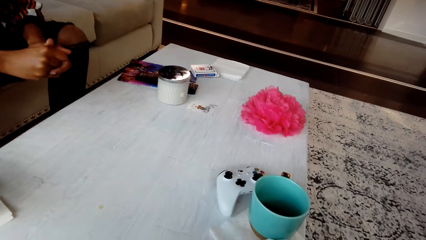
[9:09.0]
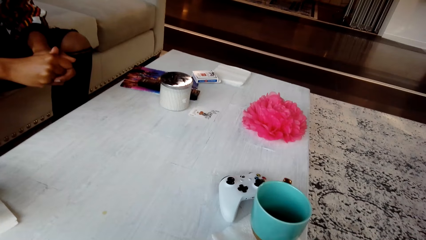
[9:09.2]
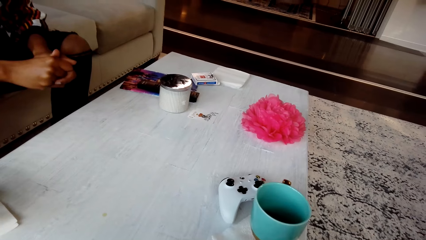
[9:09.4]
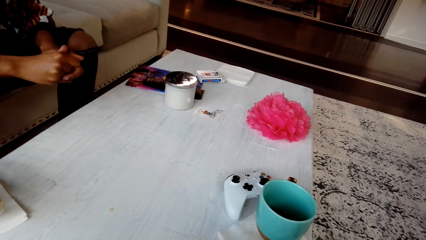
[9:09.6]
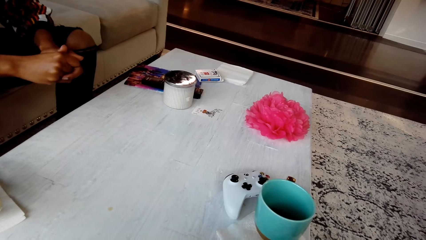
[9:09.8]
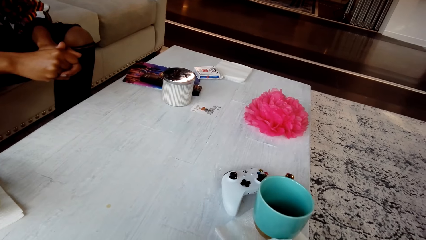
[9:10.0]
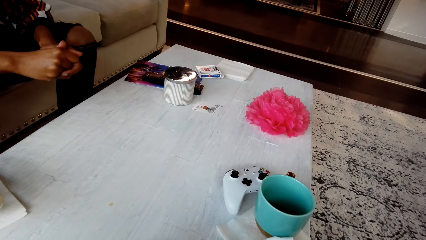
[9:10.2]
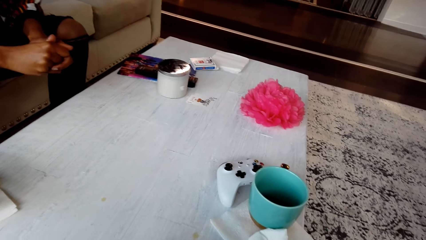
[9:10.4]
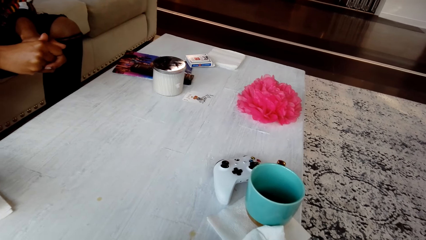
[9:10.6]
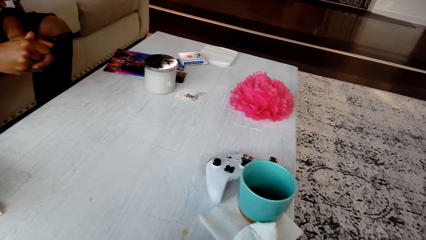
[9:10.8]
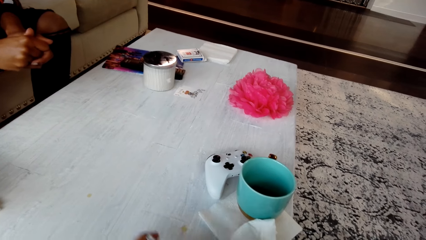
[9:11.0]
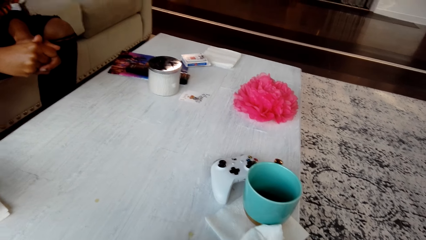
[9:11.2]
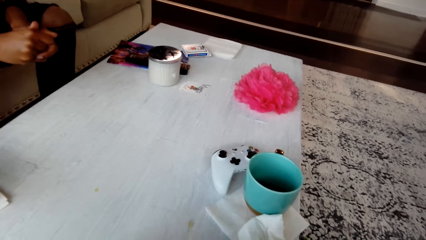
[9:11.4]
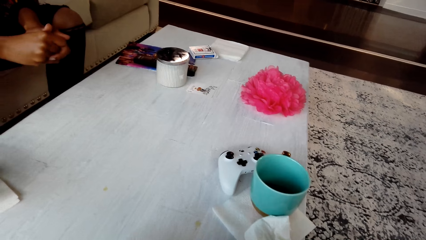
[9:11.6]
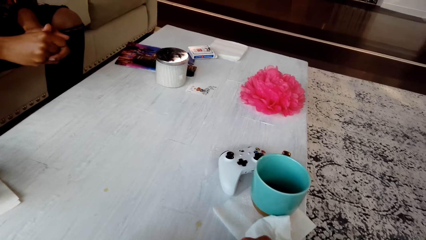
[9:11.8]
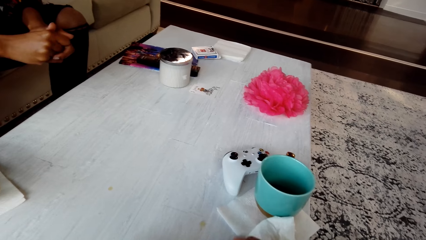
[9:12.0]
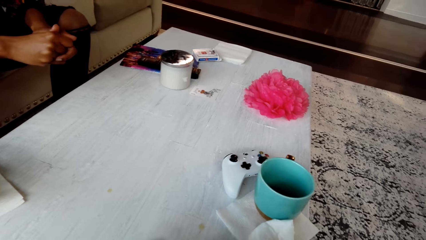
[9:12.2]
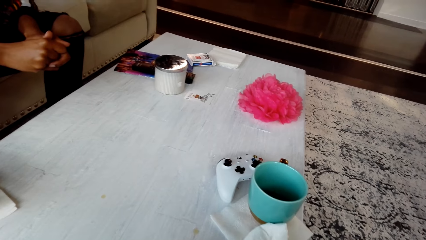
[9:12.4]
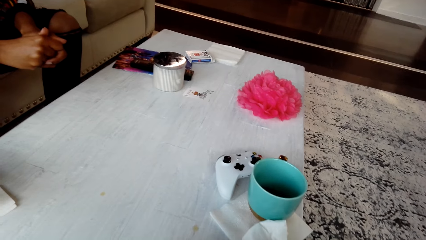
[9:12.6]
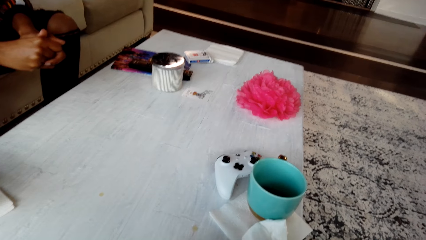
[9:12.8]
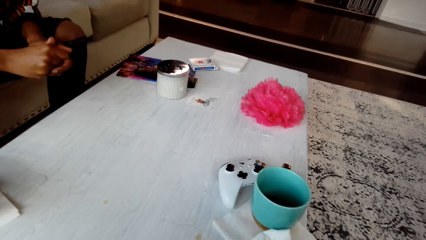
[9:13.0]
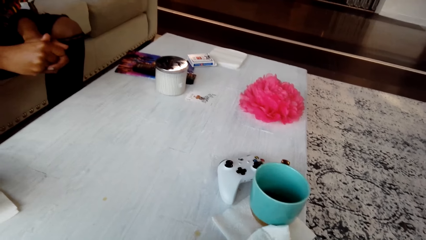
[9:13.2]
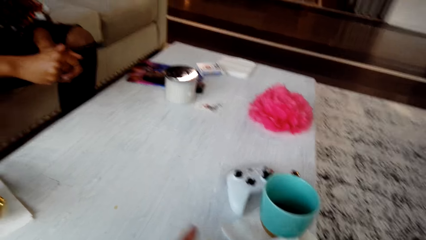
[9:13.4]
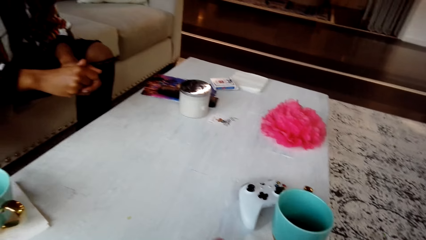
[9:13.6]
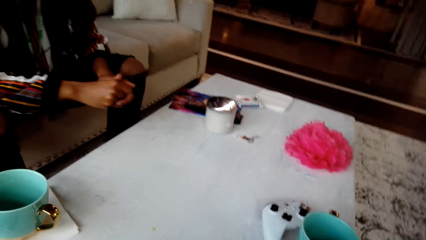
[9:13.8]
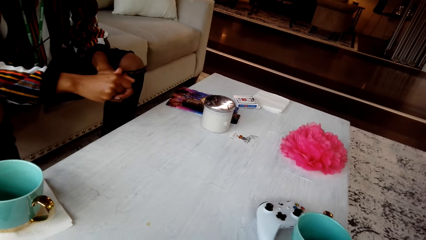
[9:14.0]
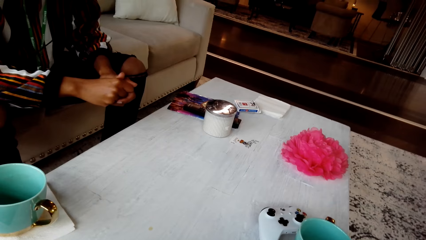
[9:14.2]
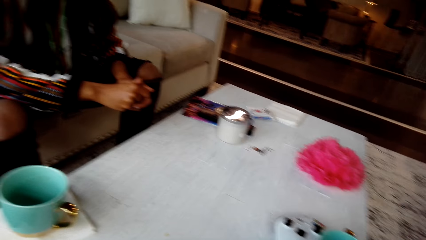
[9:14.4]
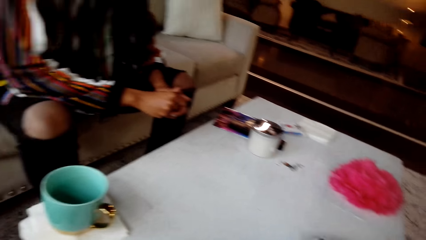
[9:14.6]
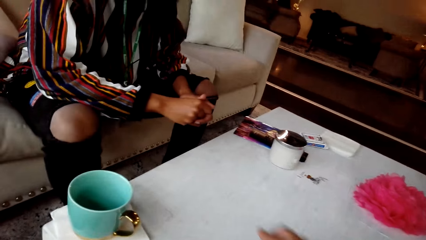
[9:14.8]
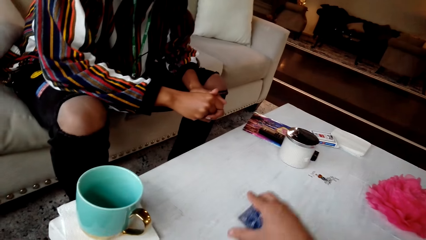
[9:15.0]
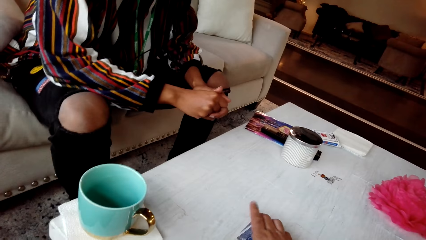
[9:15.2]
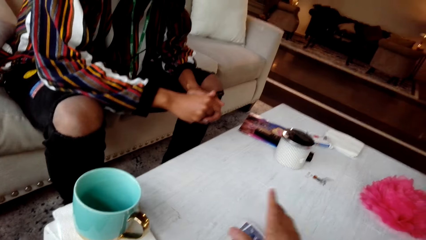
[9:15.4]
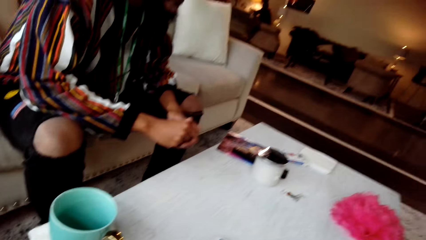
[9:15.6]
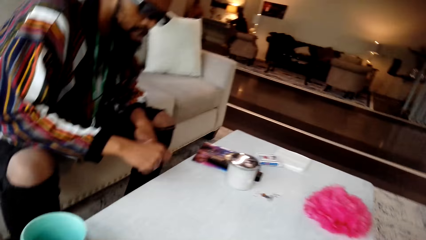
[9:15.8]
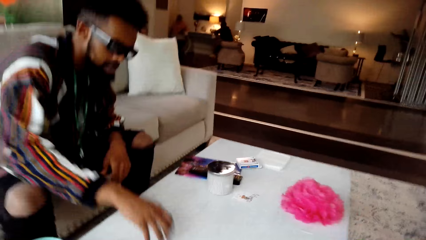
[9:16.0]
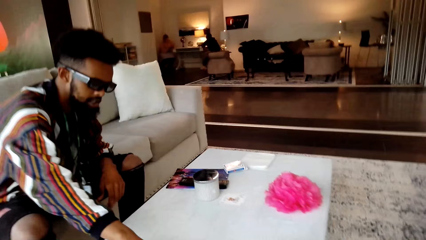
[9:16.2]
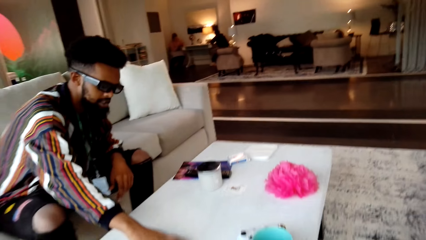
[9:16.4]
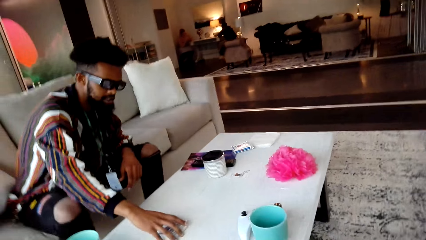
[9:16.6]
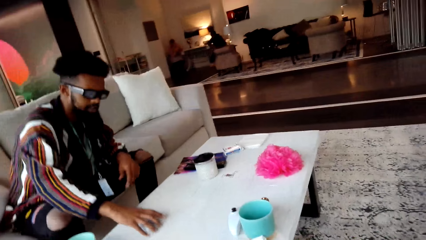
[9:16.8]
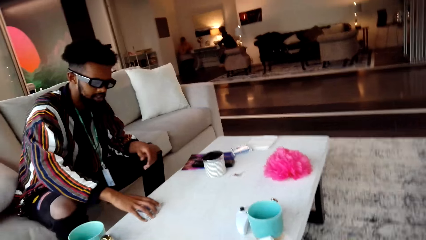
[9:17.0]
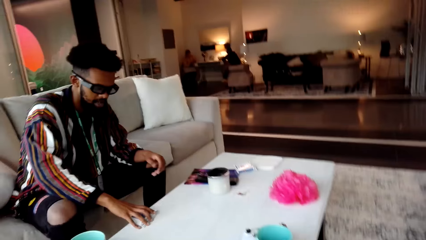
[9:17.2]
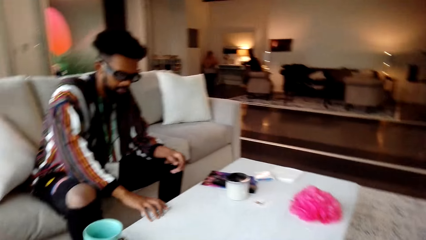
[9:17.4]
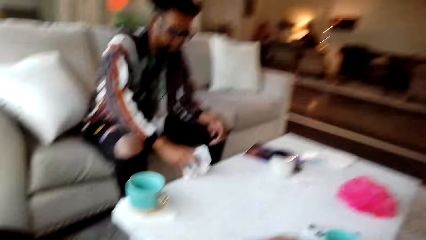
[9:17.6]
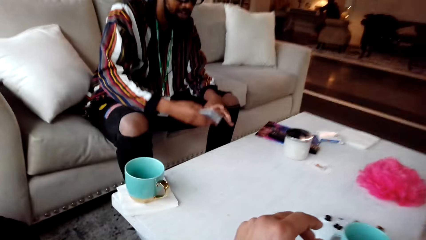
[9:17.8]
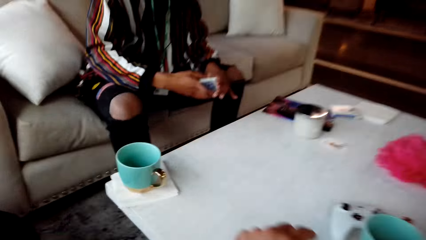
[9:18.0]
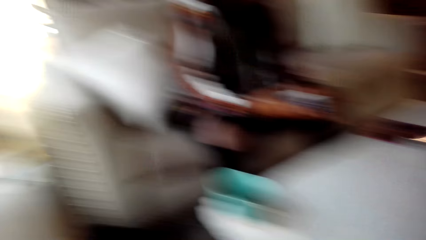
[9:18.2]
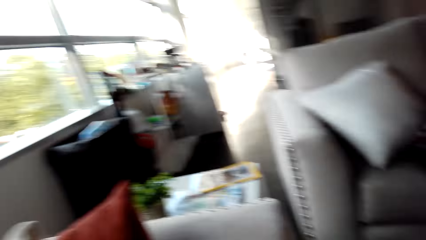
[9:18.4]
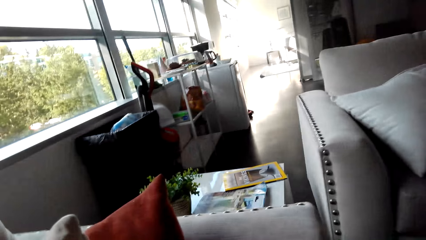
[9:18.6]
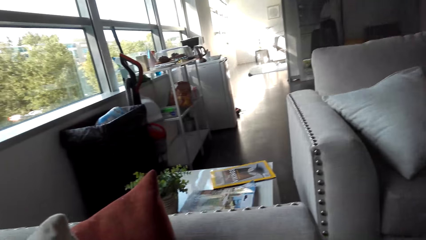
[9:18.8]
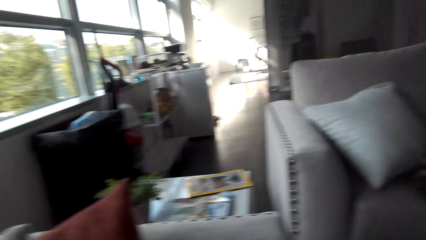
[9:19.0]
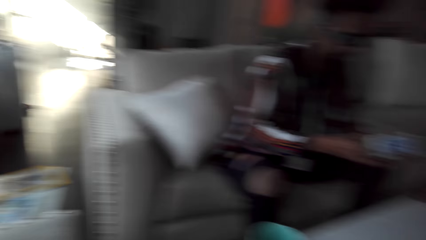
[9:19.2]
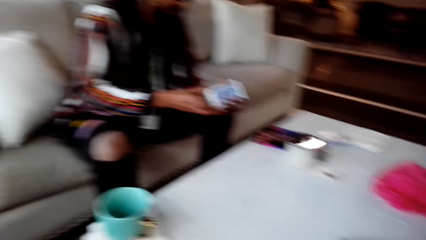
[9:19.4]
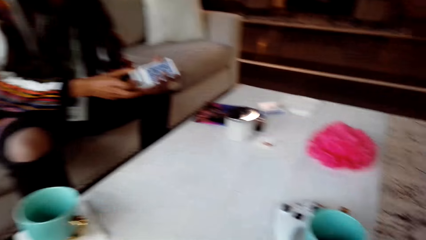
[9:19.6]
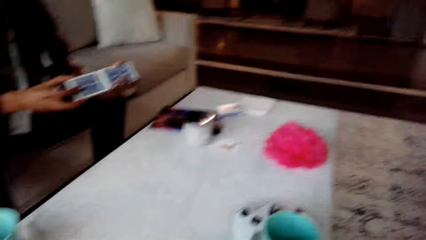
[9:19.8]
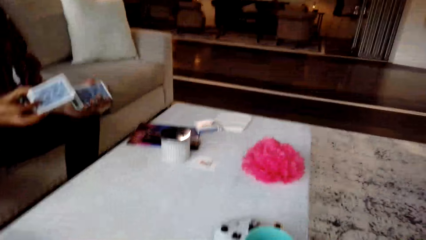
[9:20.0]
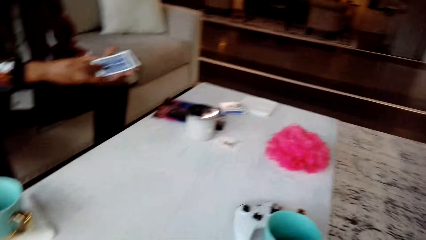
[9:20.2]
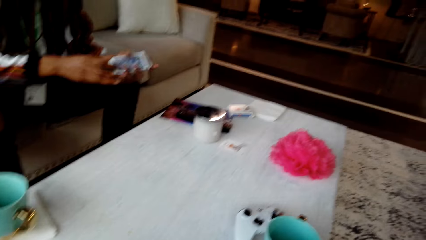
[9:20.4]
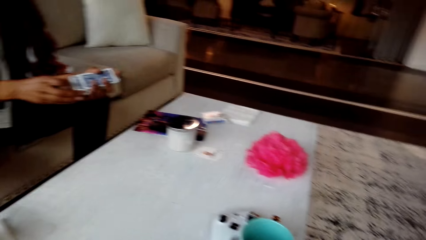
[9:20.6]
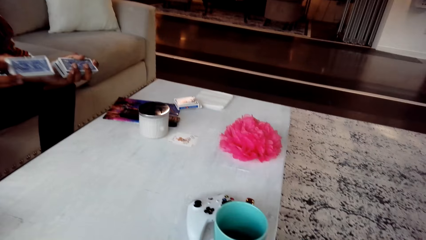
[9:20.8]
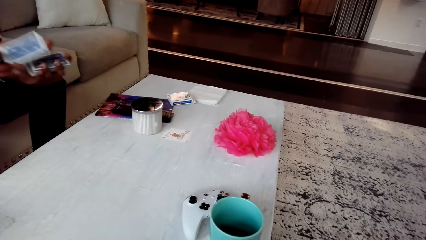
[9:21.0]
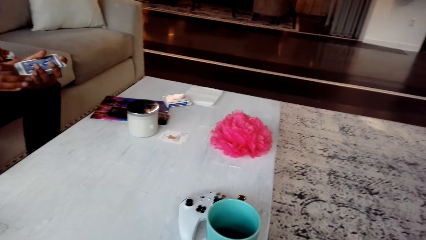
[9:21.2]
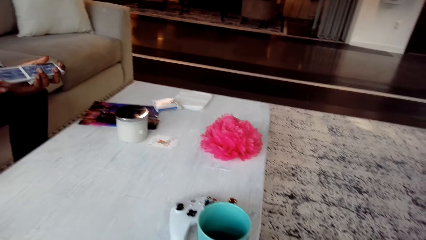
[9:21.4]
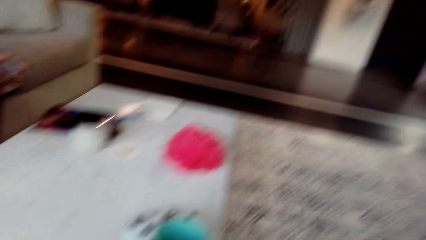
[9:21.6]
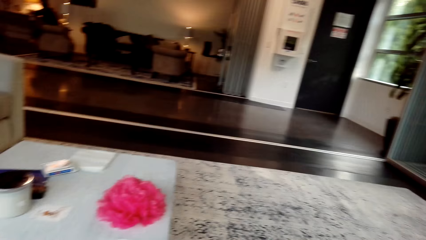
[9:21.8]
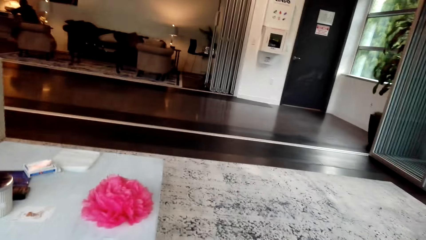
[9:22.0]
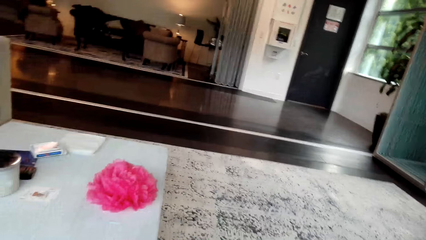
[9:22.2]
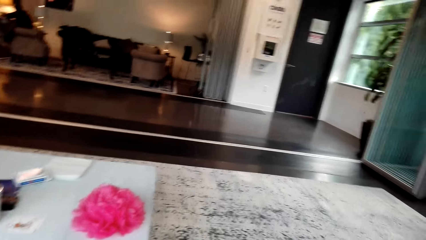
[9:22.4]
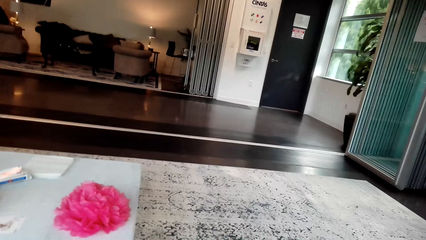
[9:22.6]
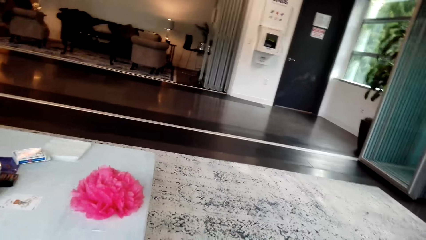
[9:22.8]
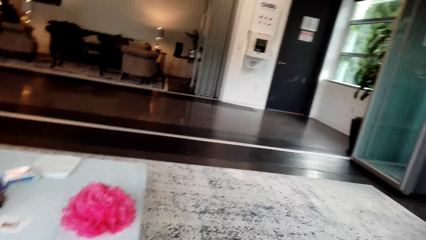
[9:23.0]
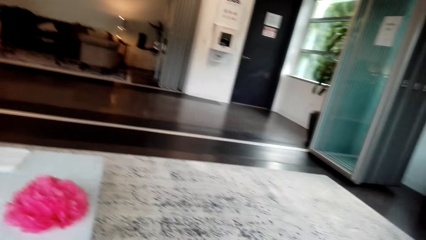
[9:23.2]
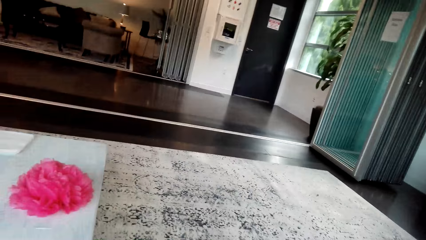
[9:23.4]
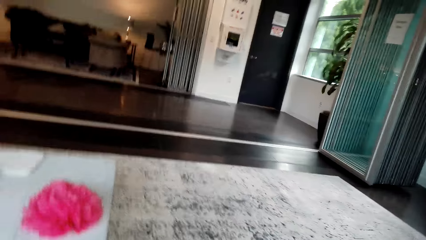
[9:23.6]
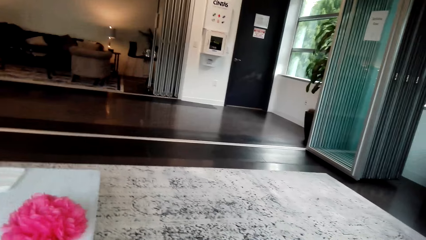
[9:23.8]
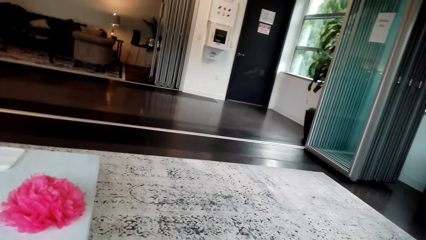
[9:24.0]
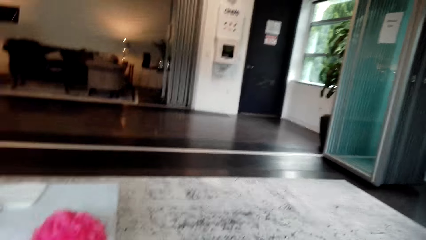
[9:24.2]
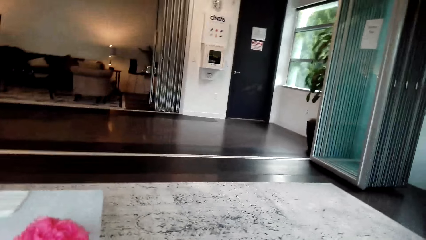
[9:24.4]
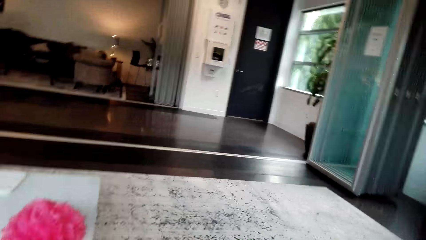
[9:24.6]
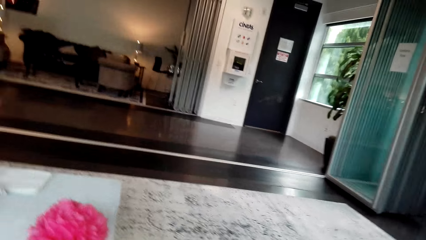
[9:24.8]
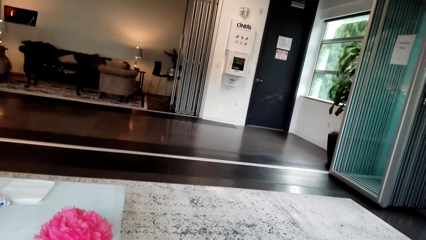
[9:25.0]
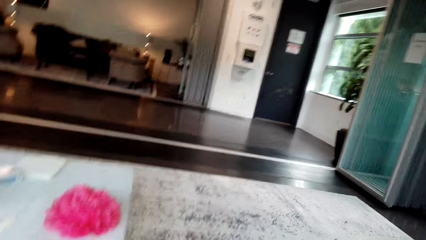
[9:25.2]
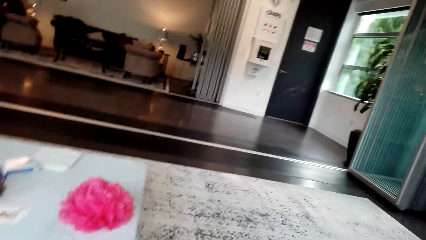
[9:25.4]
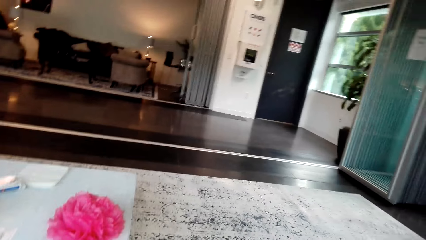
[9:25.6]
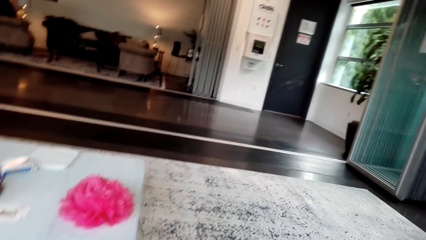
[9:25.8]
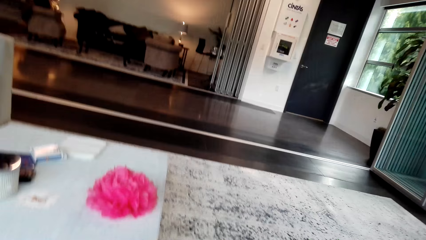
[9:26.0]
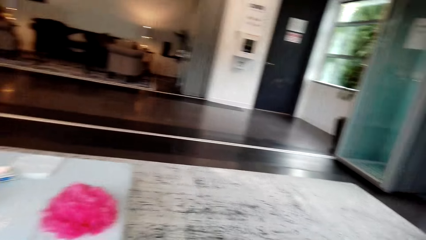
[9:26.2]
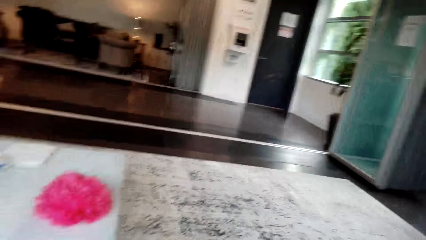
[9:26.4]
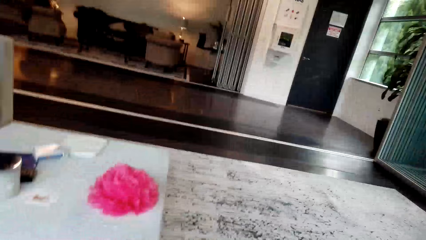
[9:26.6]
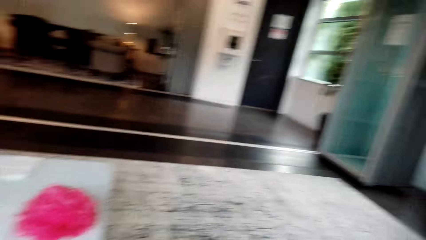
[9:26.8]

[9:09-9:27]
The camera wearer shuffles the cards. They place the cards on the table. The man picks the cards from the table. The camera wearer looks around the room. The man shuffles the cards. The camera wearer looks around the room.
